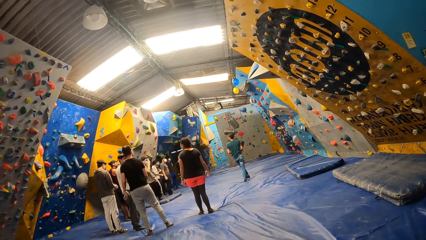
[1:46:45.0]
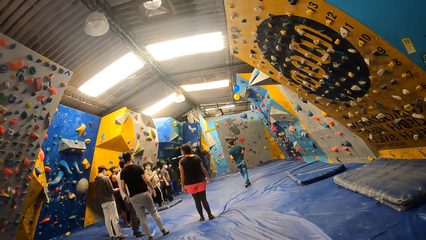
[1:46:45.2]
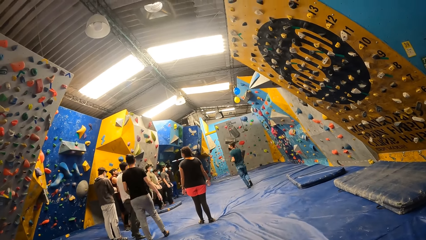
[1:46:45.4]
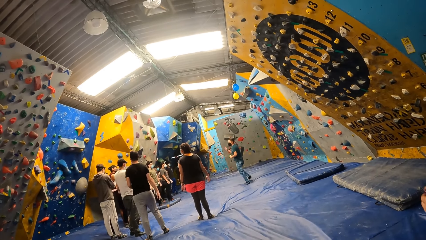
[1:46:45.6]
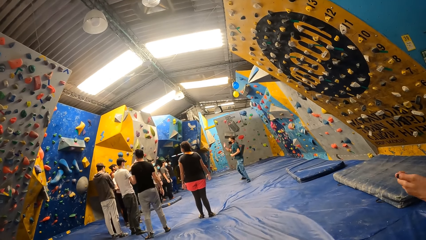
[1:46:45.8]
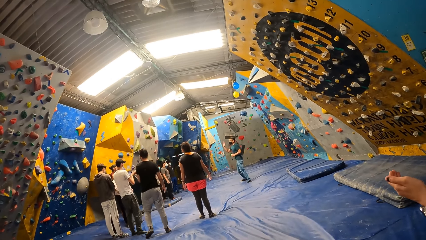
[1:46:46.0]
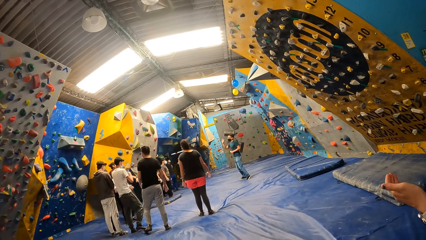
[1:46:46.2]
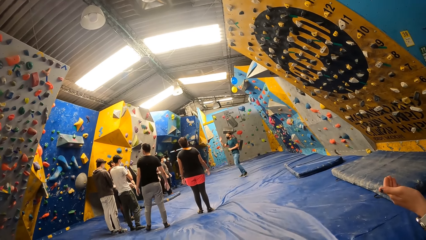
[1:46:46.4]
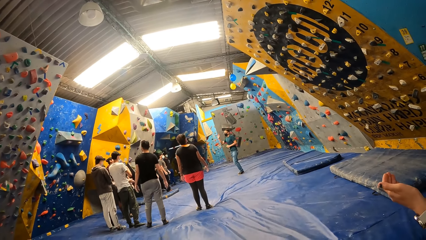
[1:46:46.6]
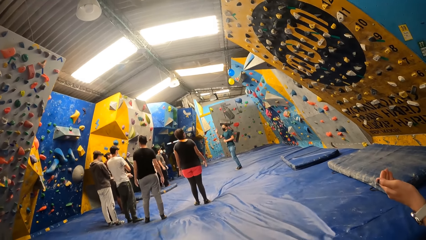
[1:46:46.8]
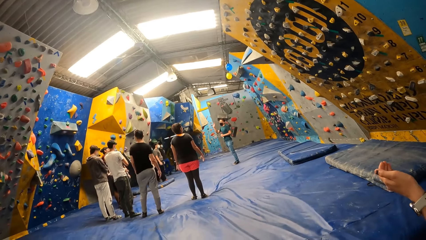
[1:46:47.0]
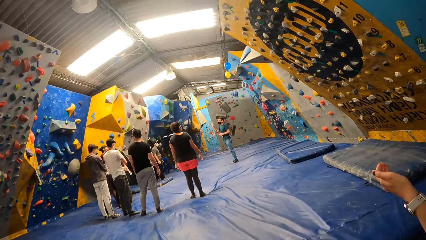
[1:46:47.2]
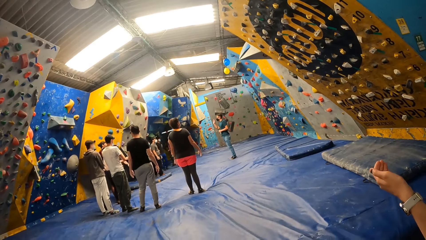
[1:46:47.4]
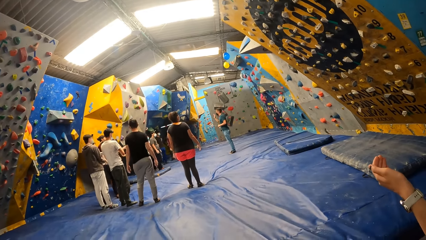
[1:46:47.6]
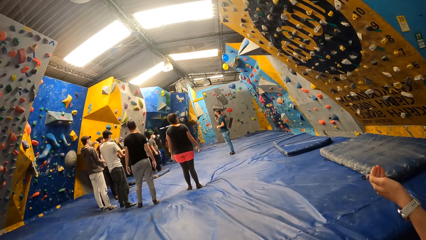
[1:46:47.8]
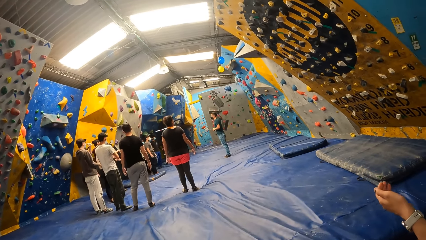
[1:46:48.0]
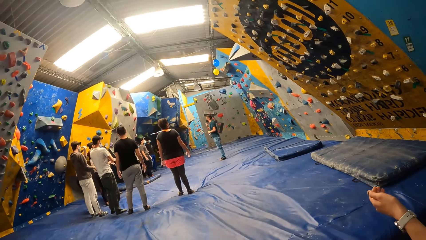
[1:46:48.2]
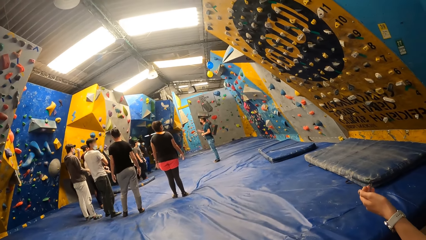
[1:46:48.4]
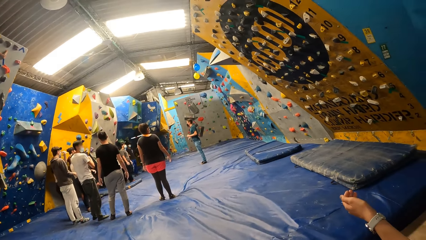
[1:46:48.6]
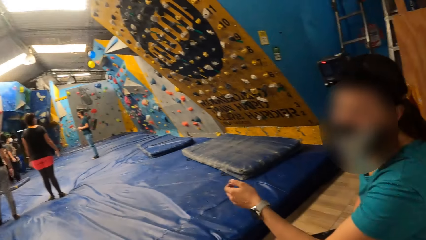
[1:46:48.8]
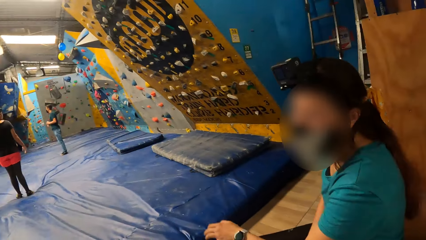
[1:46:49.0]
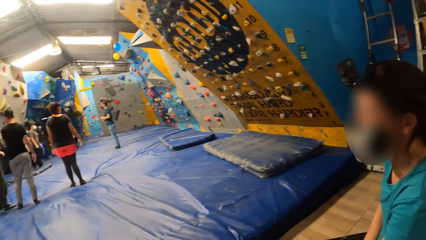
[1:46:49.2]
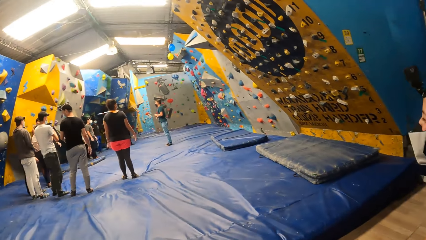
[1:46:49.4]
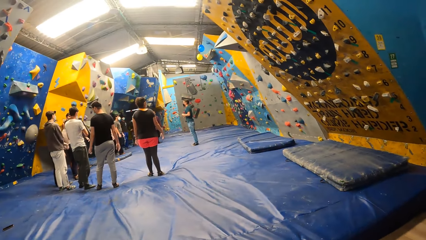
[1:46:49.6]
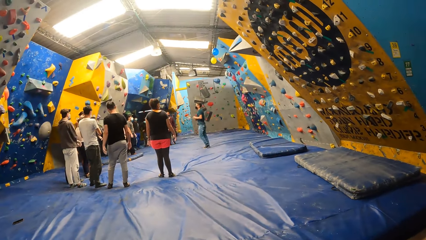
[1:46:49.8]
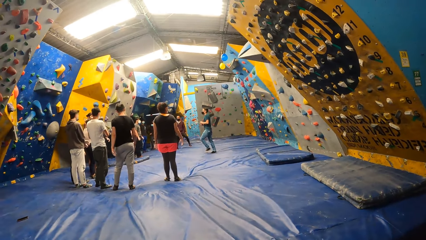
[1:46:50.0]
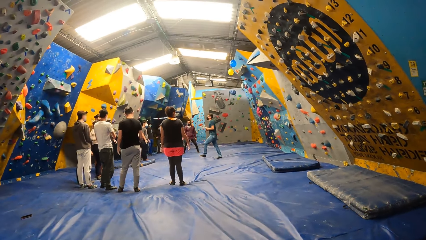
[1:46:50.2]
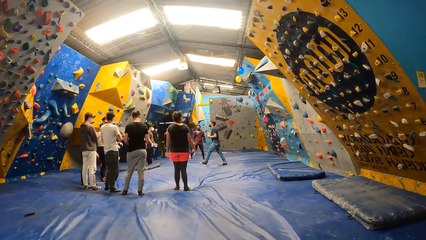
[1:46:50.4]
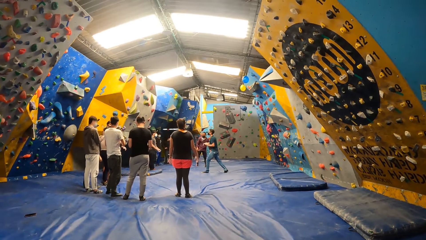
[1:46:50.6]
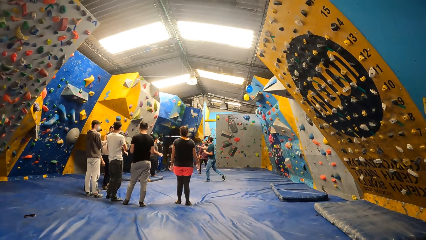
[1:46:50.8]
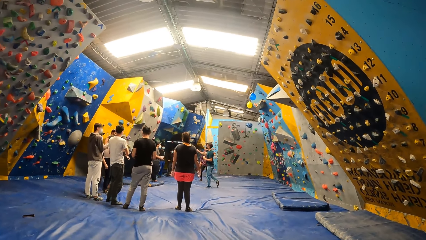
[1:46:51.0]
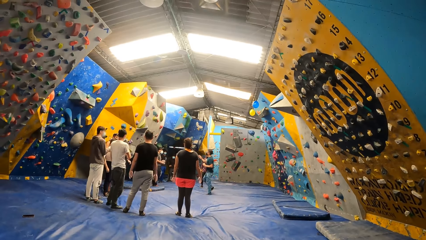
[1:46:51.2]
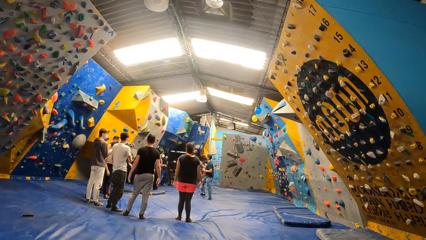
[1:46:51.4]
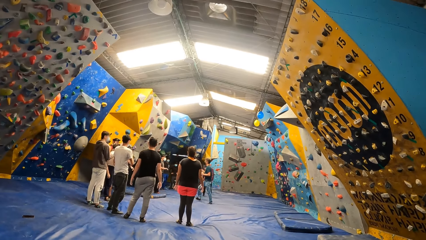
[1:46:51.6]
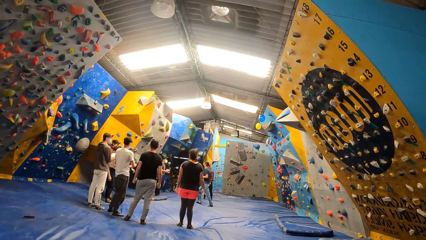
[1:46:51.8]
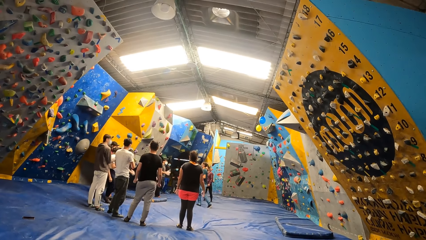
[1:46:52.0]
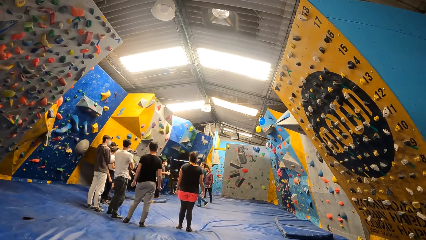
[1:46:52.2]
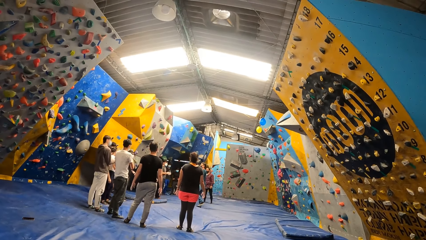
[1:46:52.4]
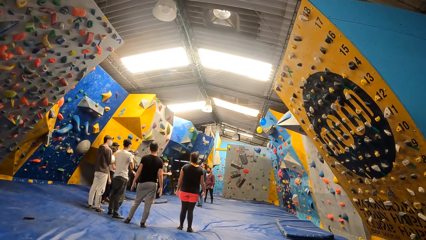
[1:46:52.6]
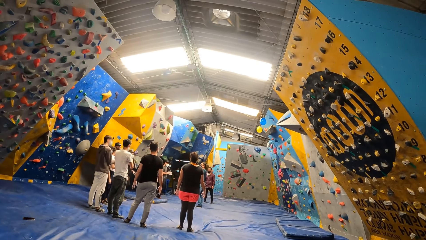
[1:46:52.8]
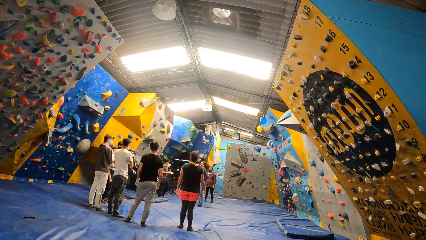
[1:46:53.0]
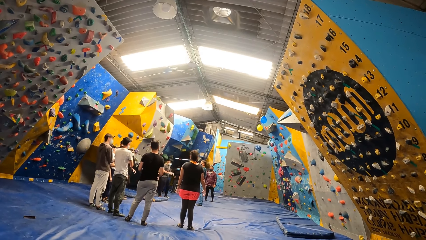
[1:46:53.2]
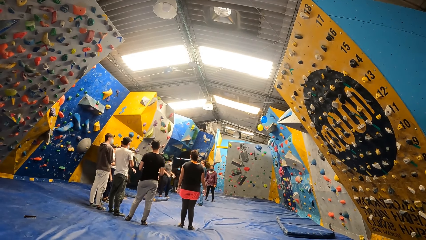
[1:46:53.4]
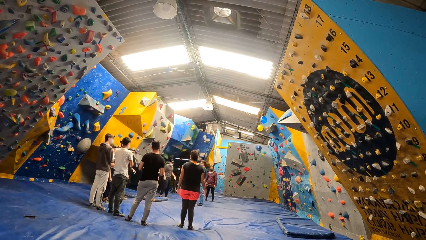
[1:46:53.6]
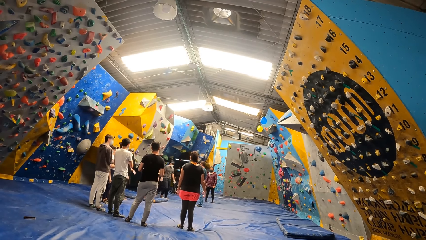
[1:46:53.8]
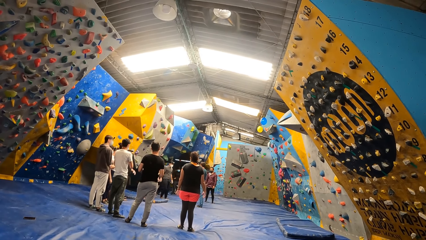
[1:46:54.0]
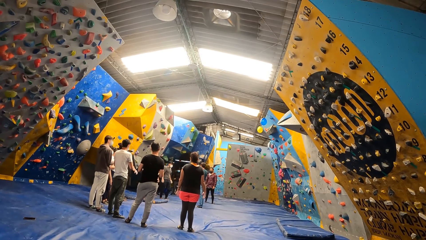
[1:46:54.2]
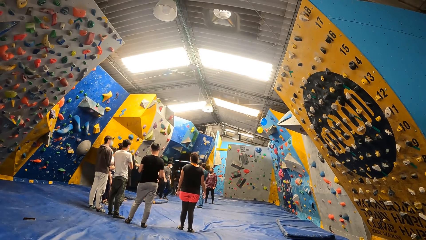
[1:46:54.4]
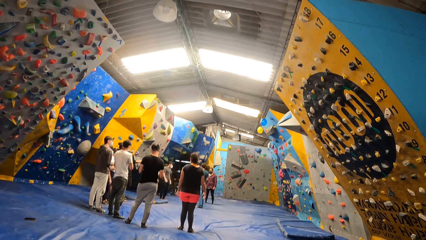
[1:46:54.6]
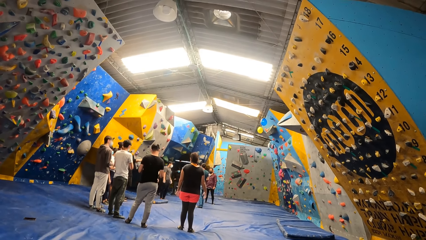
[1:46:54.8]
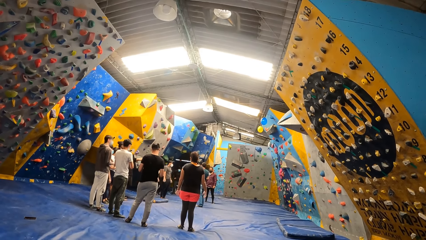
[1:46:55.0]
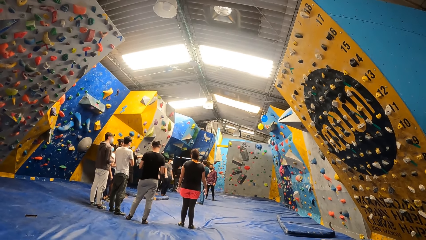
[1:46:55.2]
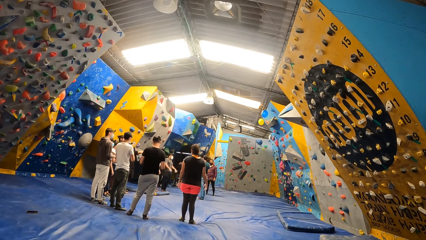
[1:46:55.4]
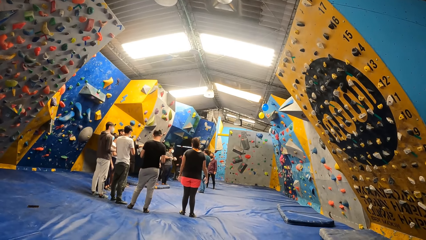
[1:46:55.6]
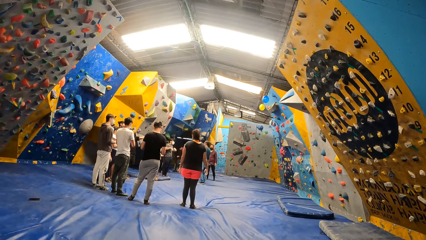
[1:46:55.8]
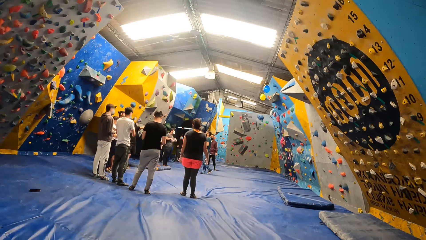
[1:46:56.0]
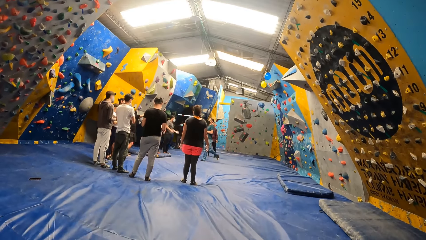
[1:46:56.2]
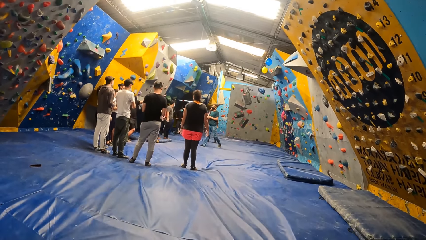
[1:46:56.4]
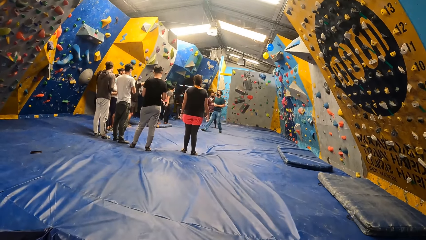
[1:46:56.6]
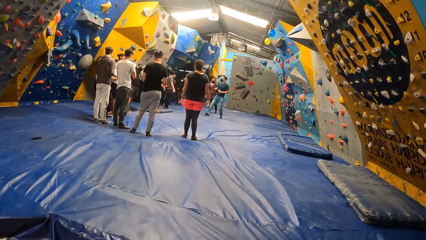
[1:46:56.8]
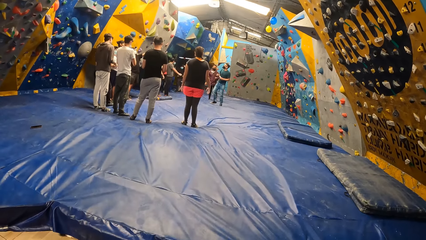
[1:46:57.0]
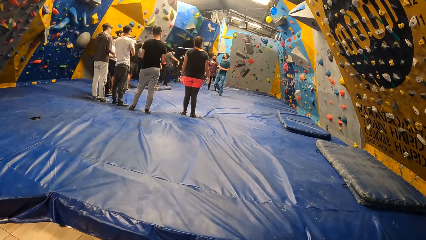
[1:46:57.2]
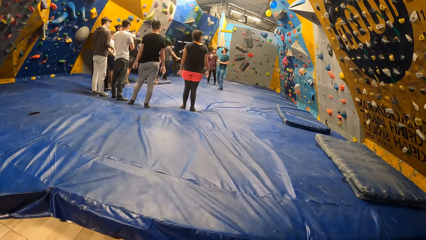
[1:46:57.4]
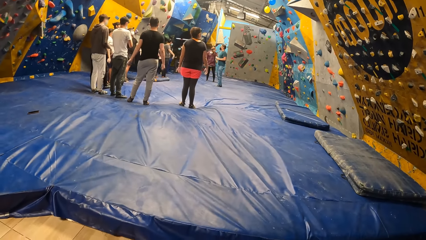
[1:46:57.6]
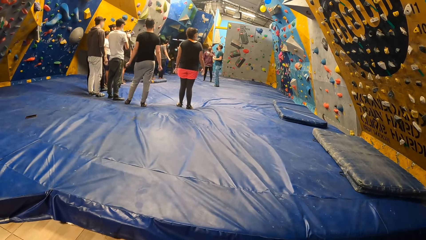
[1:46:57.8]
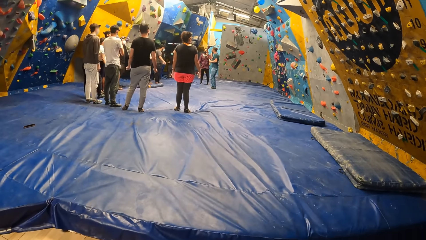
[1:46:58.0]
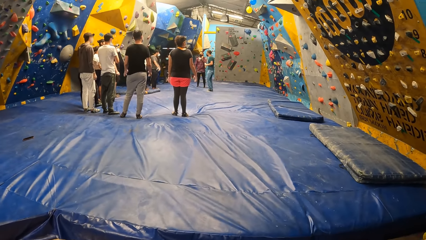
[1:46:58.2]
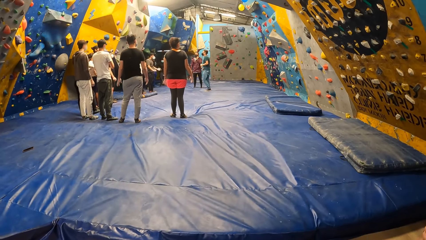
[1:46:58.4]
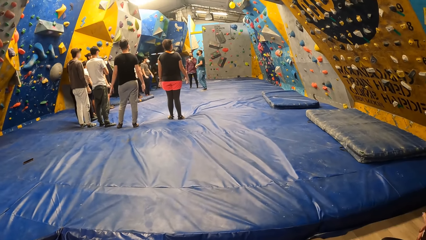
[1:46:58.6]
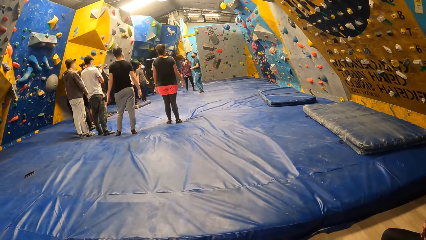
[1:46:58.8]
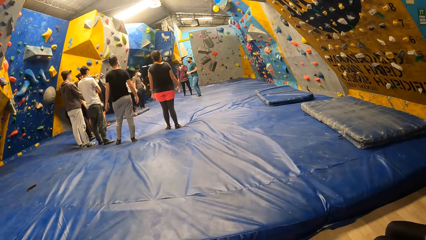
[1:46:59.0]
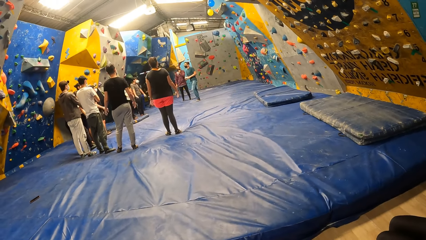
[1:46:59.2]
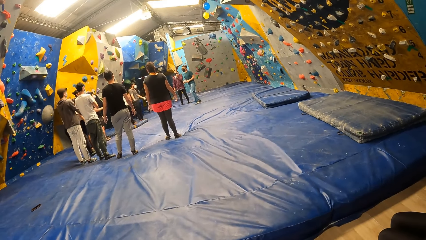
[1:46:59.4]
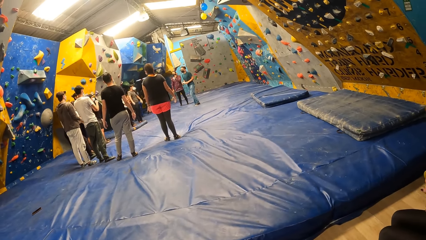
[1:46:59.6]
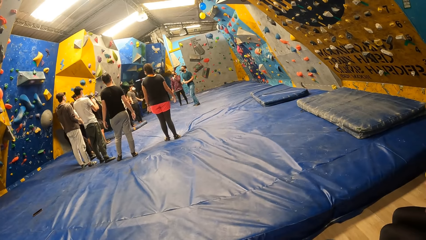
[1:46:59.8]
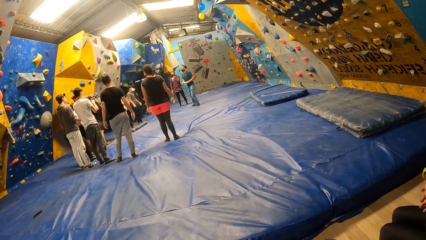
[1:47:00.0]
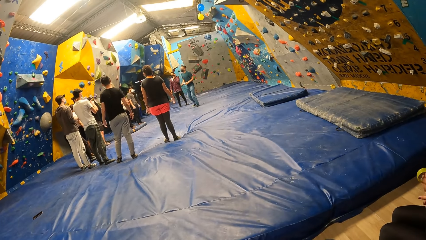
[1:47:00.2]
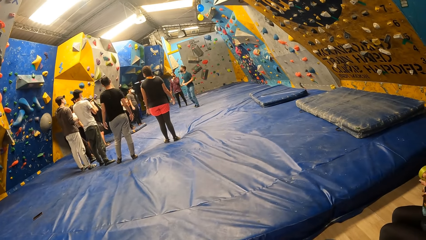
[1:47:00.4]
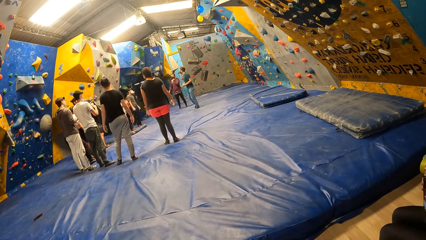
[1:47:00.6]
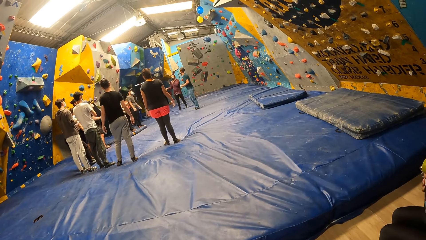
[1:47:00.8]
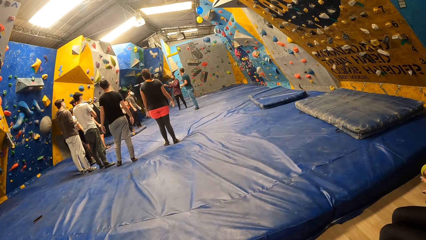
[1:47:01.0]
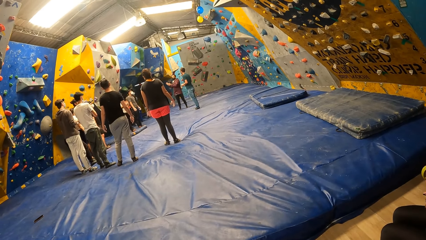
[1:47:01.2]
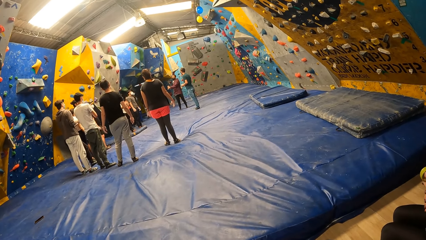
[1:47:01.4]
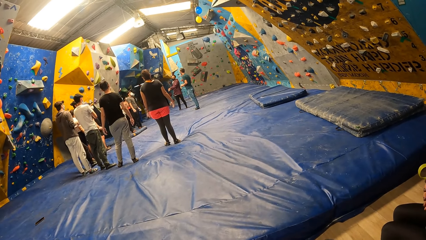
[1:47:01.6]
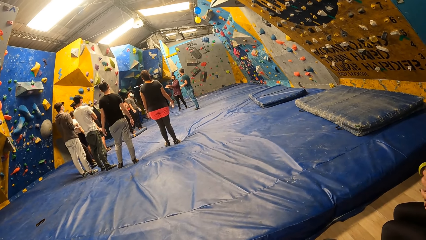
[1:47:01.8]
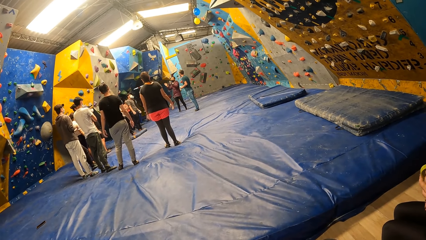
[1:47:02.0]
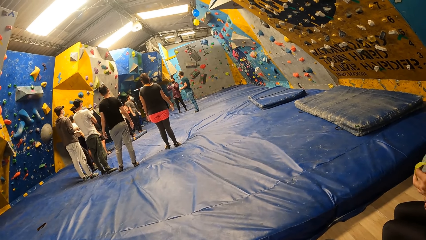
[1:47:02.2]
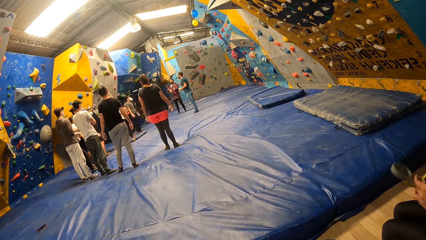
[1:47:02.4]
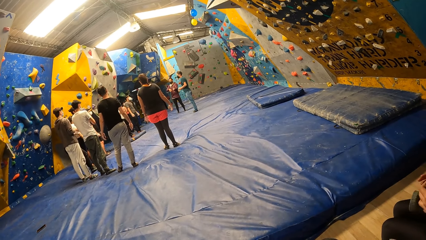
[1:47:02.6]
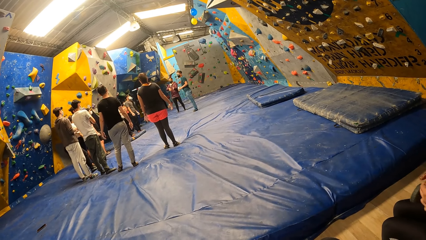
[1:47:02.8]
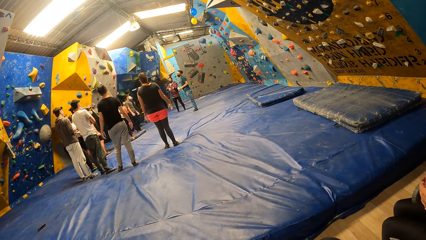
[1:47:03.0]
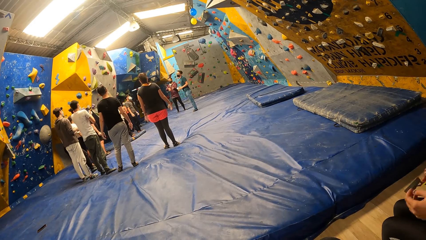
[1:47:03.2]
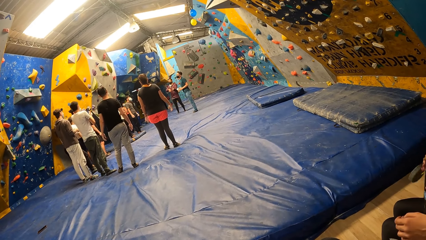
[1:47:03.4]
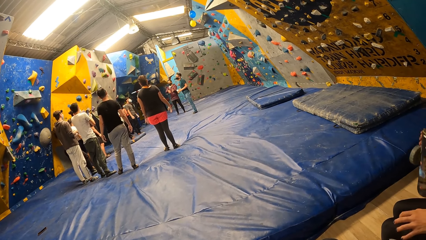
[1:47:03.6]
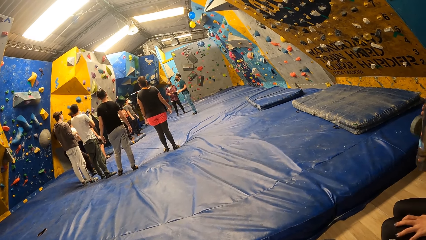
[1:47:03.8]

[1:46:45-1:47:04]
The woman speaks with gestures and interacts with the camera wearer. The instructor interacts with the group of people. The woman opens a water bottle with her left hand. The man interacts with the instructor.
